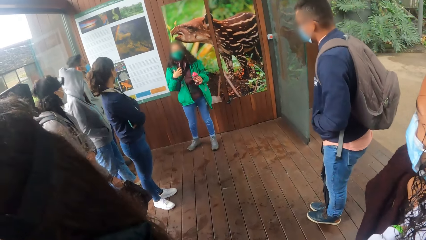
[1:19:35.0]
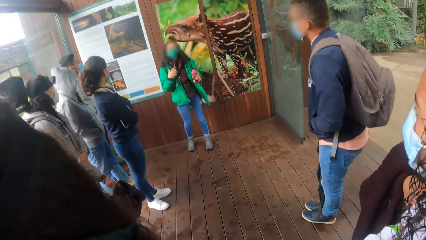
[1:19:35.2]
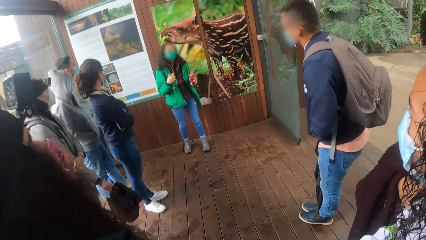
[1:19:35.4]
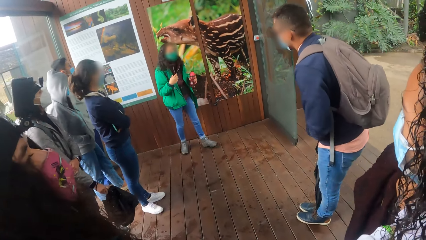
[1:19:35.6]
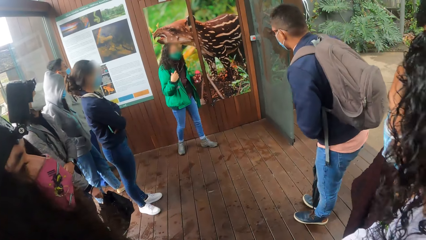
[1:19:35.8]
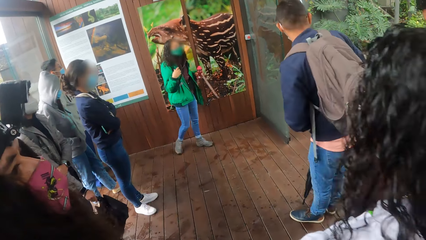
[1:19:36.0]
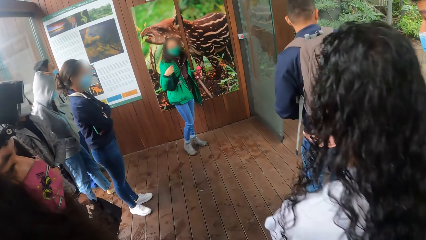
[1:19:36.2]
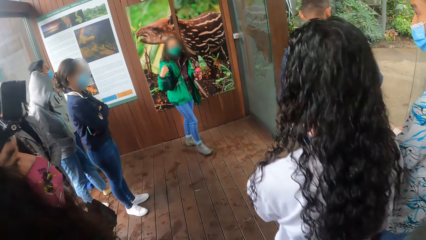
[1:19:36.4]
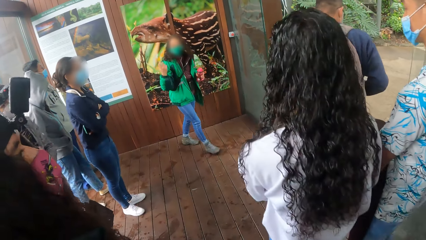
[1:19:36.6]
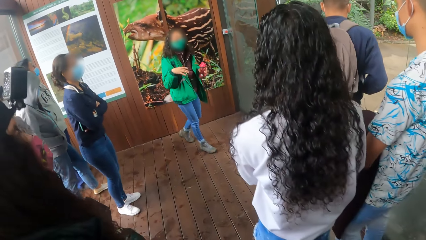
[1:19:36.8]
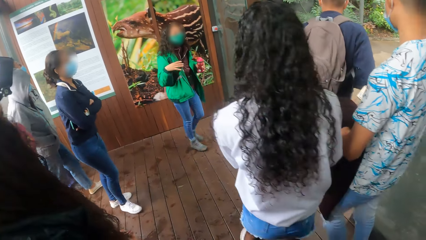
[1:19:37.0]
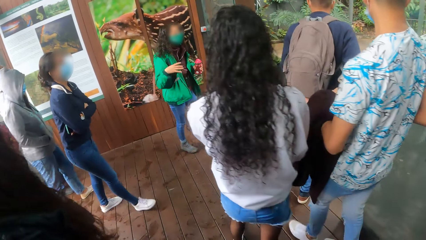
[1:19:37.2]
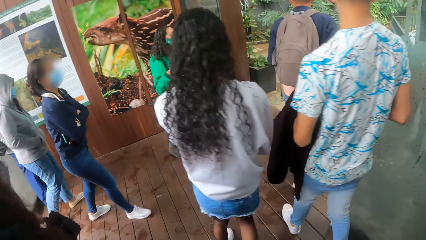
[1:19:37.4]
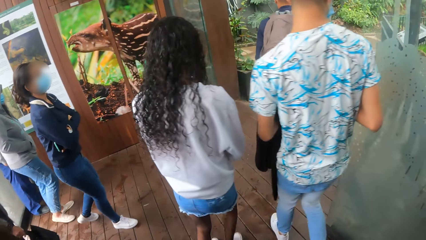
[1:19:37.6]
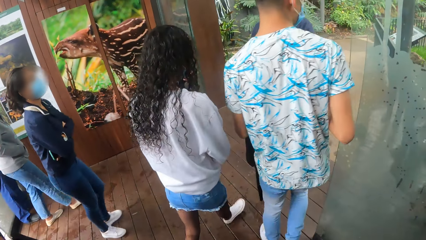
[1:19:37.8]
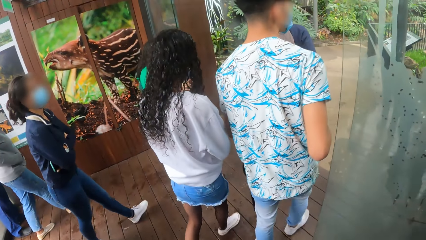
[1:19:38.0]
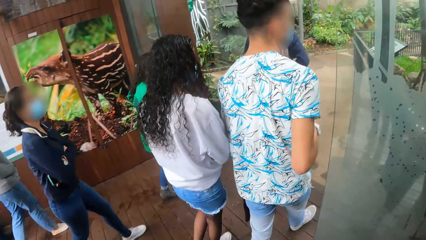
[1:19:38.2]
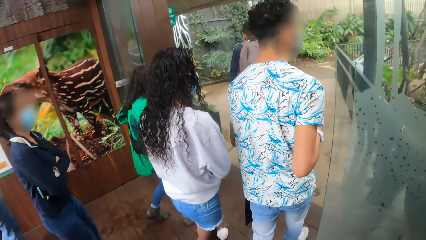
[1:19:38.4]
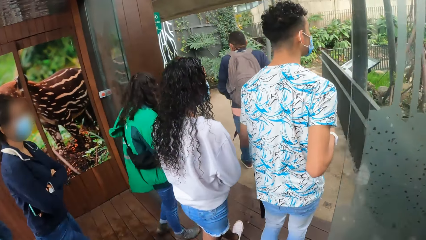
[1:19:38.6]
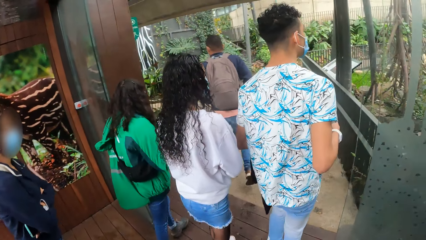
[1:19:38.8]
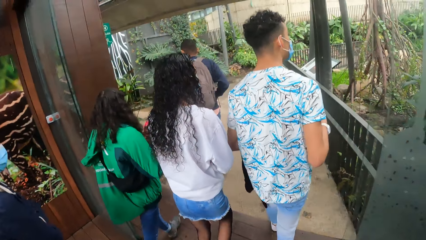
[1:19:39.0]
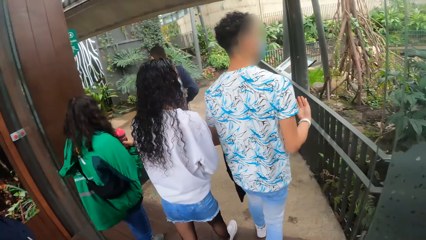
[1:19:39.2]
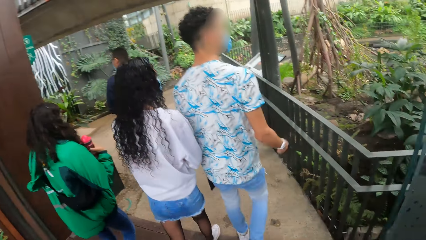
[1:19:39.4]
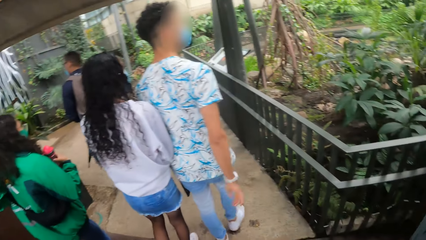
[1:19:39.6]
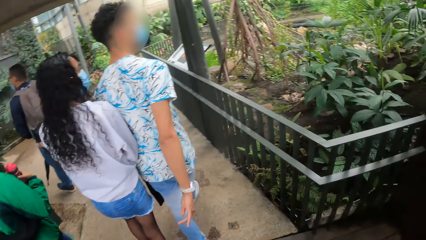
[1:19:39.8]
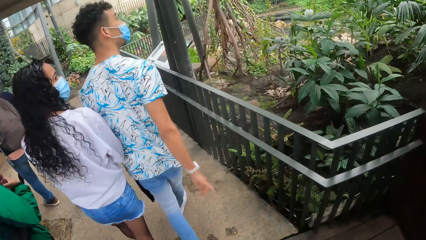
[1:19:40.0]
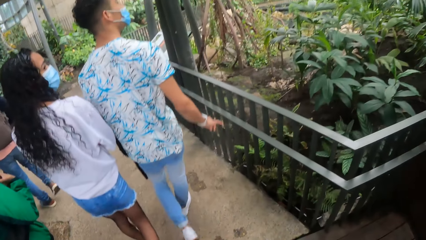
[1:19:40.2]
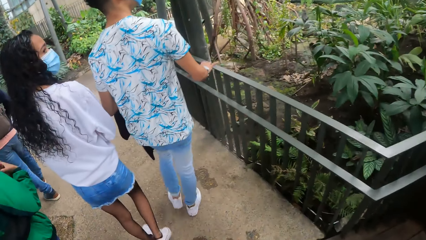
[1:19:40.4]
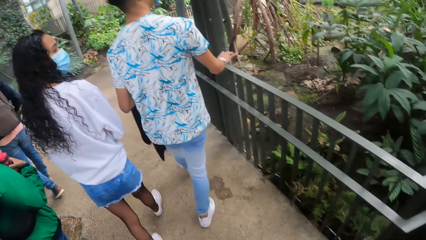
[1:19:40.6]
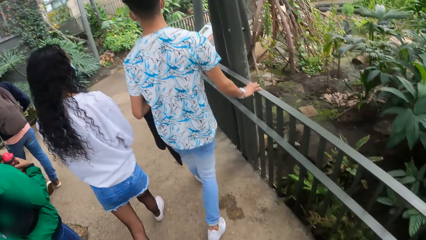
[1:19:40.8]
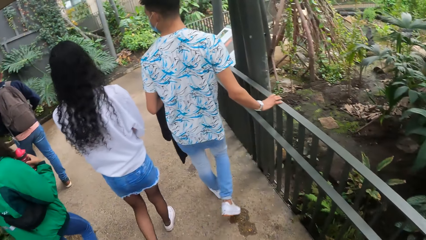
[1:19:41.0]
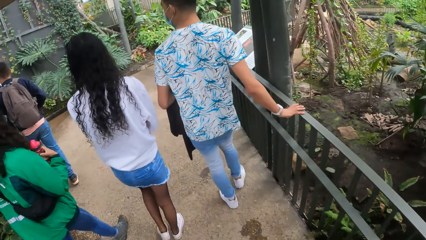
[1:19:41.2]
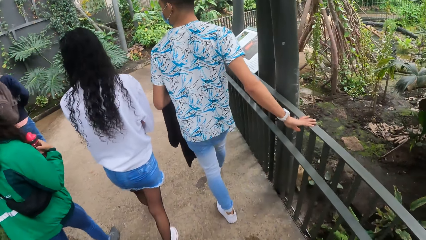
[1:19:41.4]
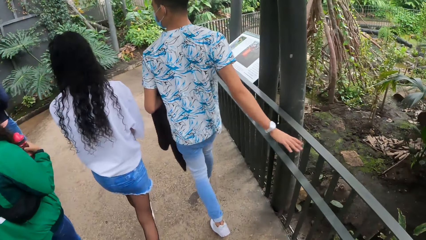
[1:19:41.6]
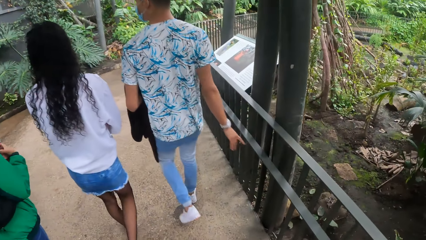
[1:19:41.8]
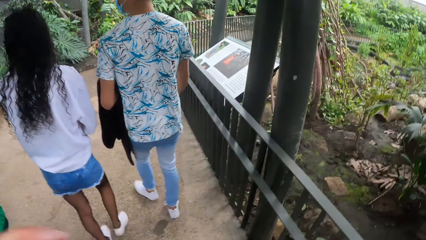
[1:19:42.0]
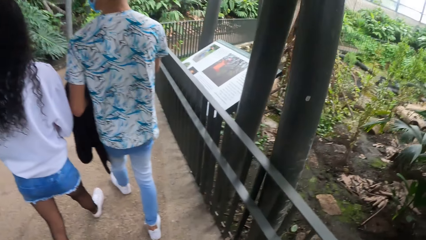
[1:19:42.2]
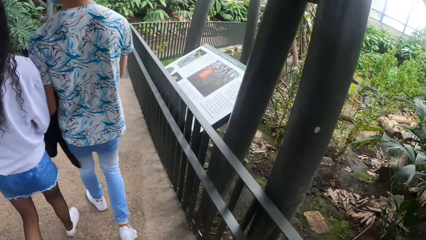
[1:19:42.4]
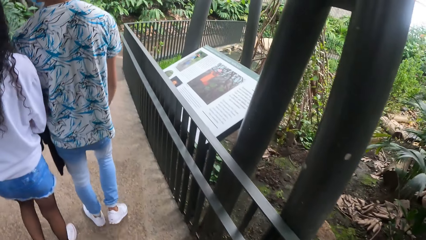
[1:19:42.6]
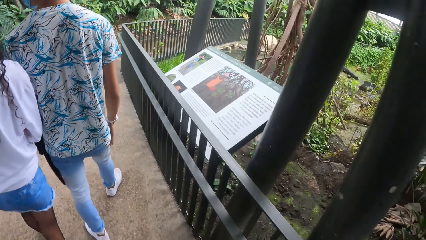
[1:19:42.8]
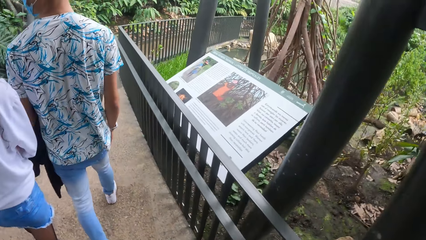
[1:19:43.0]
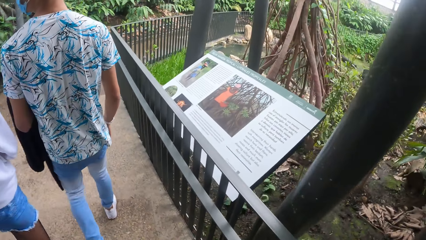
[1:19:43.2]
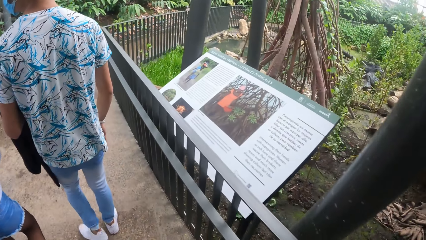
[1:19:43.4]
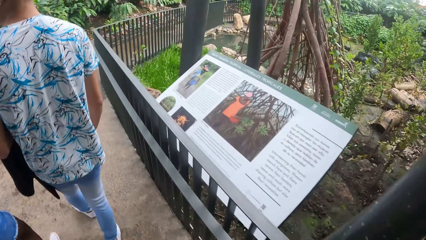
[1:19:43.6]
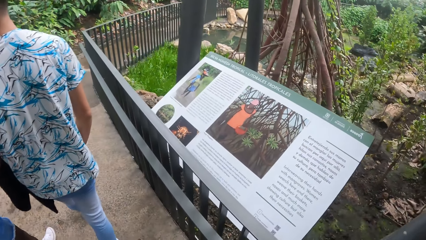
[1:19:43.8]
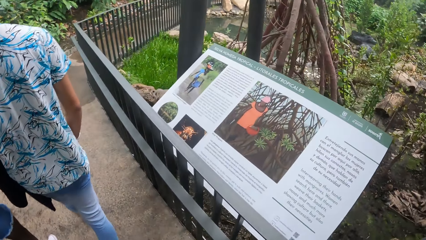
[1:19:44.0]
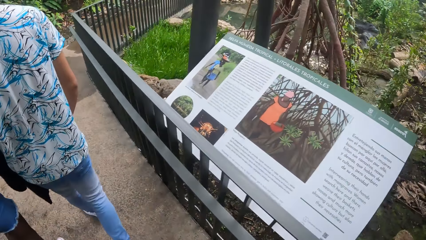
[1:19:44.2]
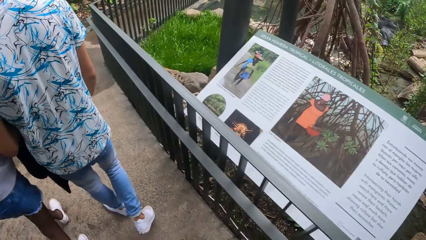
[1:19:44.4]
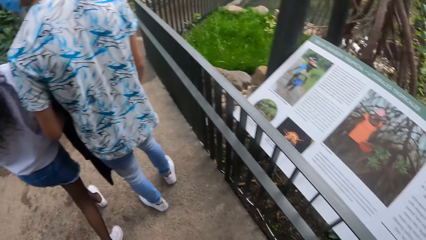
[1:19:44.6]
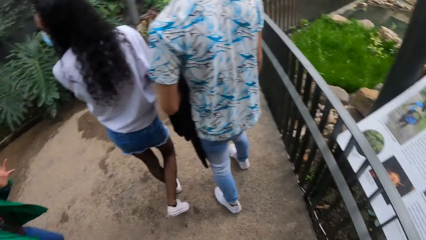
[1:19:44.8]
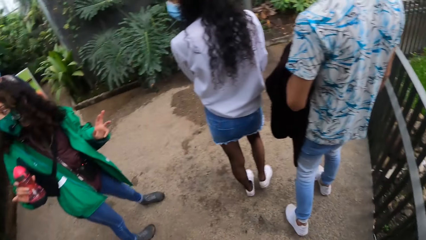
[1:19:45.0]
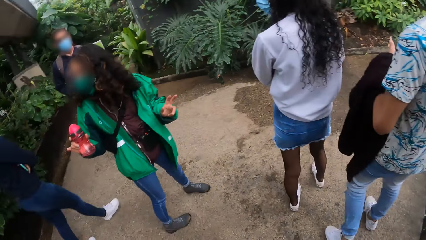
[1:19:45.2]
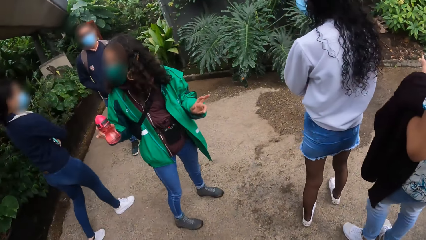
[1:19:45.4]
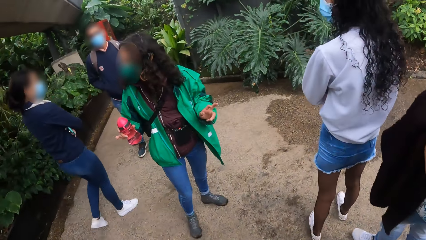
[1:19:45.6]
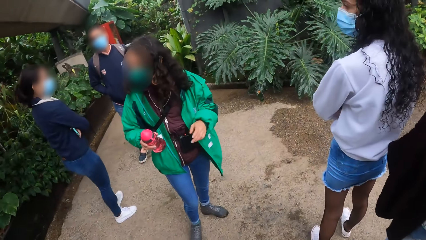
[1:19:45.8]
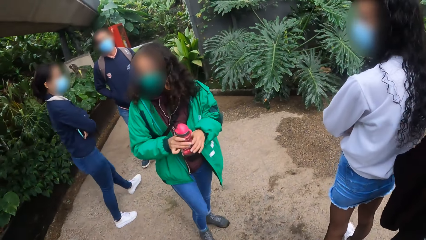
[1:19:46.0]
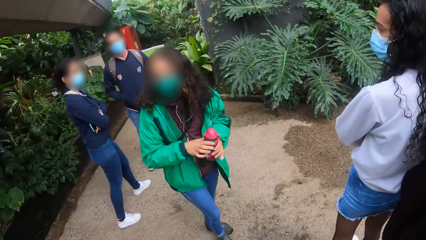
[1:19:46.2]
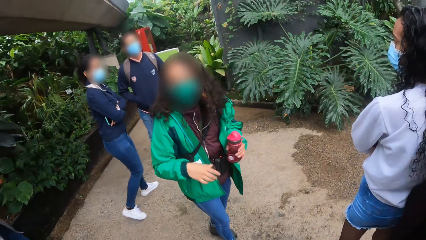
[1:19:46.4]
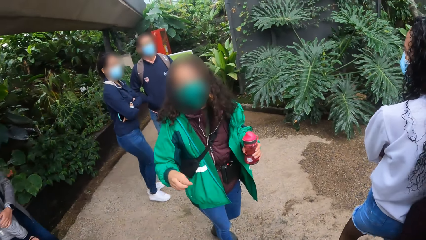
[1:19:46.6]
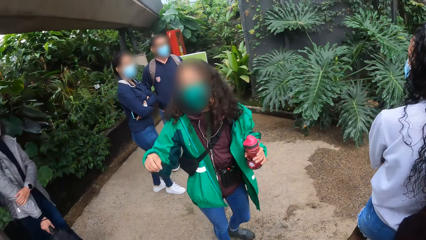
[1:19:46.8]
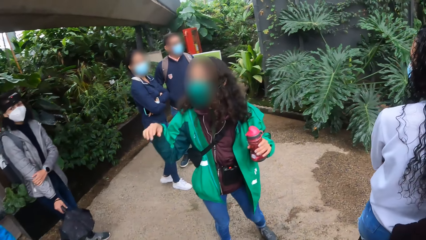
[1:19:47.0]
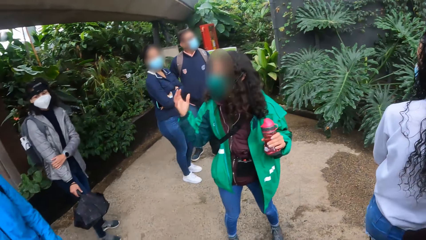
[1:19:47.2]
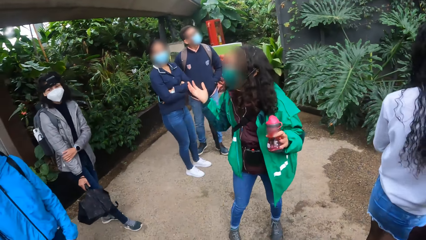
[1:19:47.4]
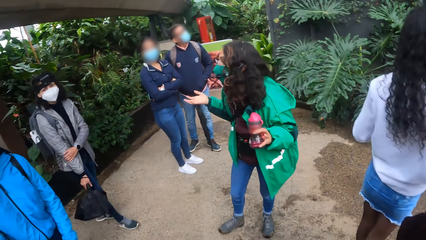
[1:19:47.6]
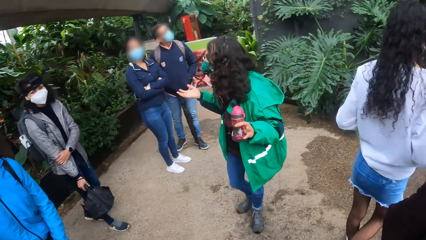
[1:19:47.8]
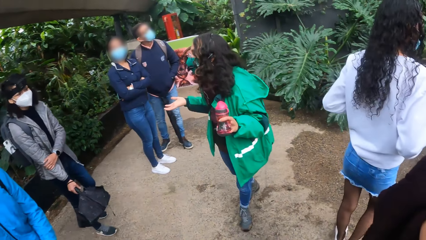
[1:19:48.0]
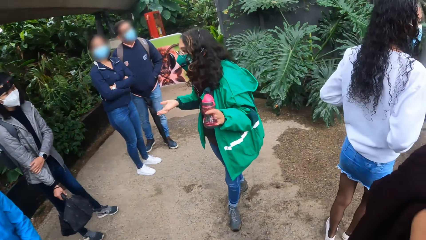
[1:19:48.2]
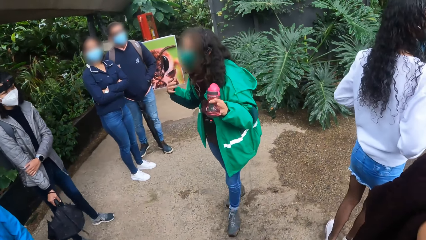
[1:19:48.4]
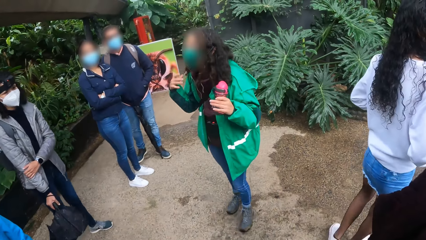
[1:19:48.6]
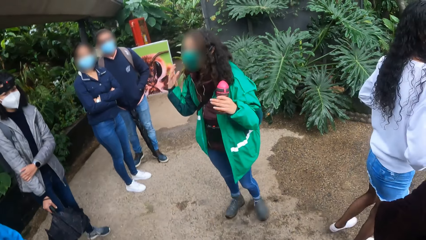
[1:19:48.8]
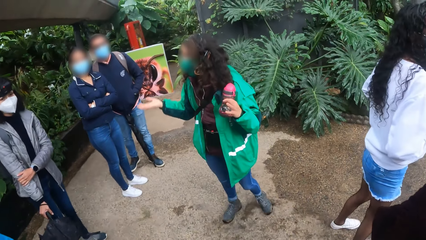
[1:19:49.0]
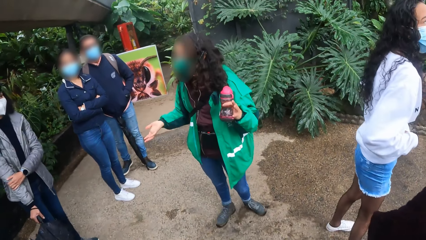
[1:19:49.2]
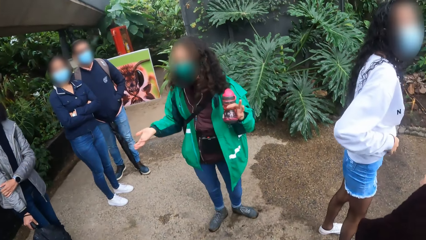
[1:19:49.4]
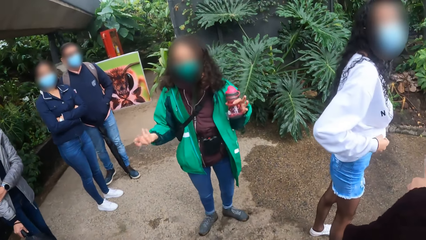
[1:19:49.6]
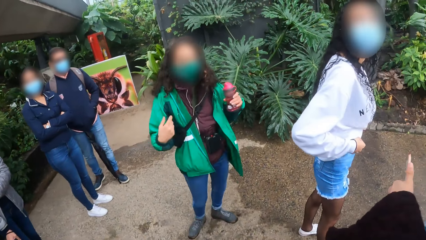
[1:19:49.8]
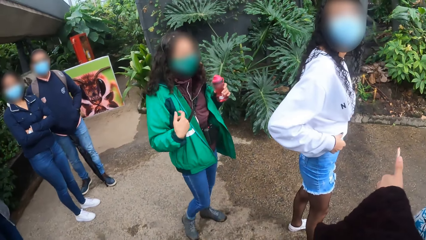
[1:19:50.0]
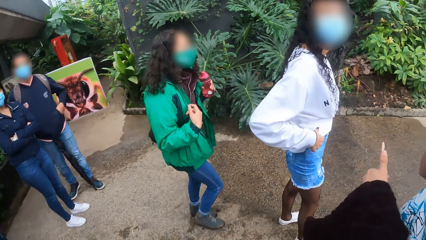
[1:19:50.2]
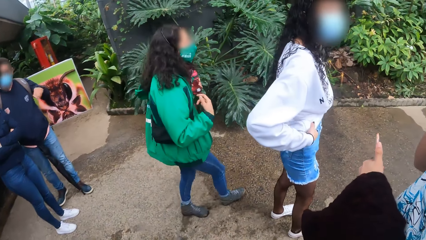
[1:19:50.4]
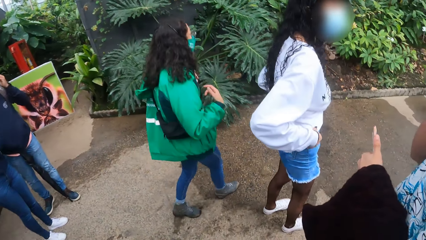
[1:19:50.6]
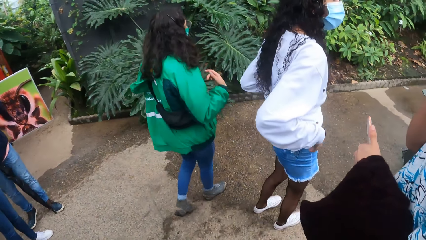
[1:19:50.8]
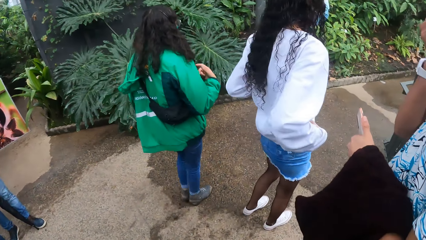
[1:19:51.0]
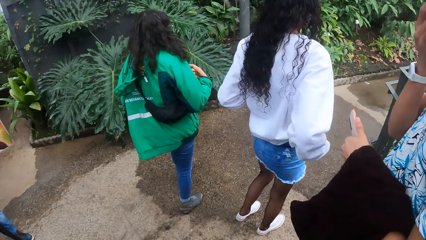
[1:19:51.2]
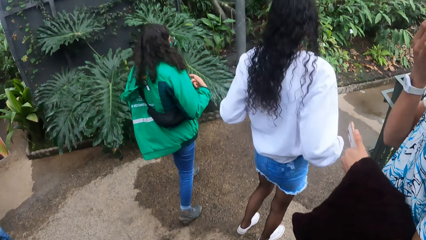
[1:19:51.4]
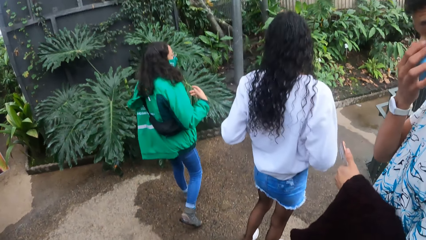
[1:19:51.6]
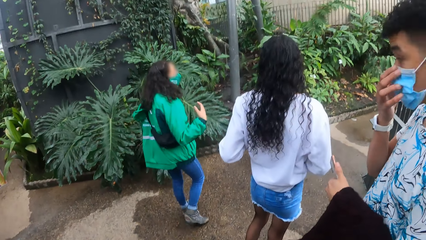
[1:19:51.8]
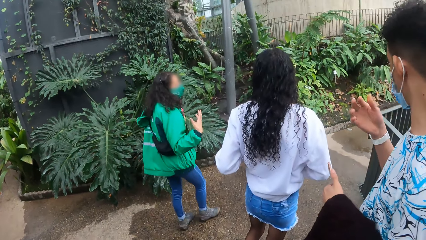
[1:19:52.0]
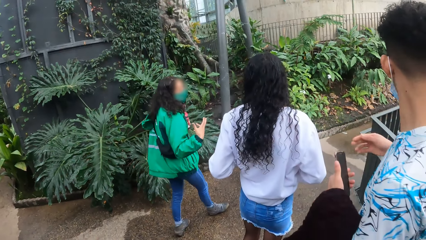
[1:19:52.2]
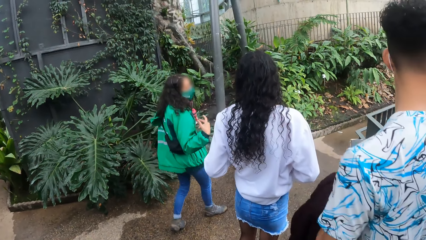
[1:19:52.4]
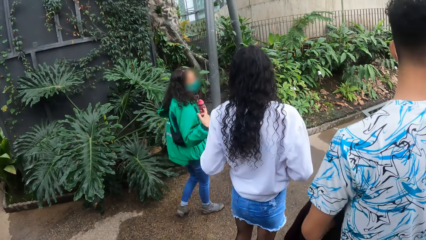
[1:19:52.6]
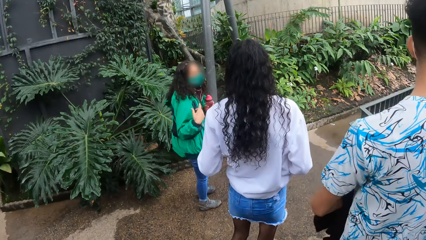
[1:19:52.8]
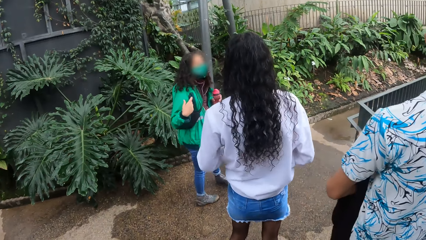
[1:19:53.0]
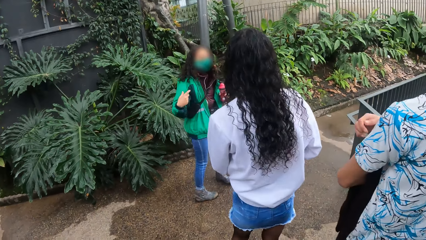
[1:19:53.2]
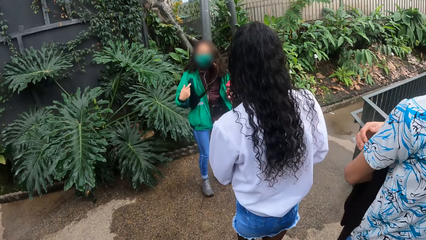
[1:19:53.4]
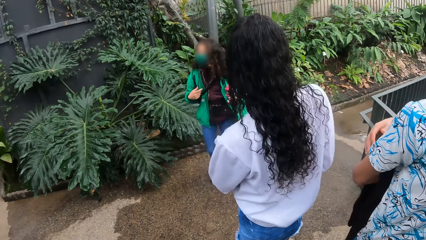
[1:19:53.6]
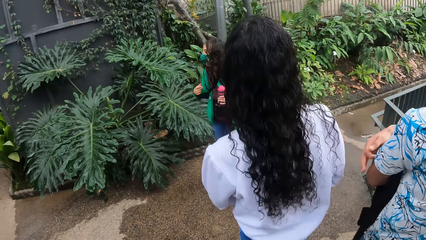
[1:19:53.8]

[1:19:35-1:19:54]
The woman interacts with the camera wearer and others in the park. The camera wearer walks around. They walk out of the shelter to a paved road in a park. The woman interacts with the camera wearer and others in the park. The woman passes the bottle from her right hand to her left hand. The camera wearer listens to the tour guide. The woman interacts with the camera wearer and others in the park.
